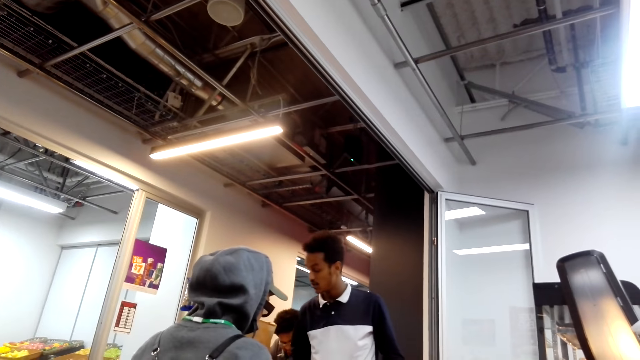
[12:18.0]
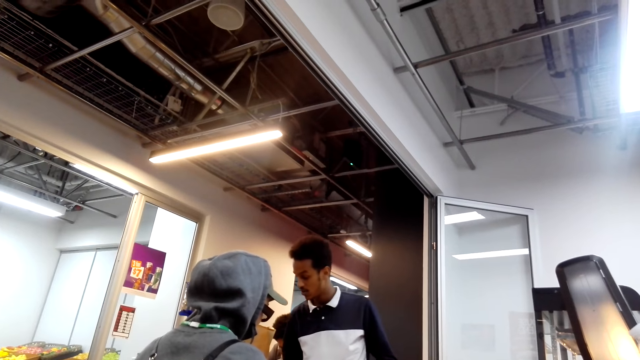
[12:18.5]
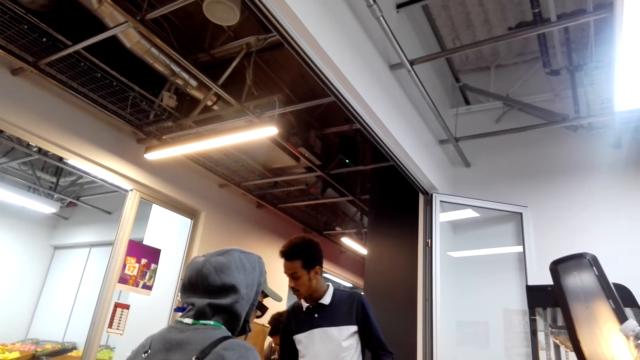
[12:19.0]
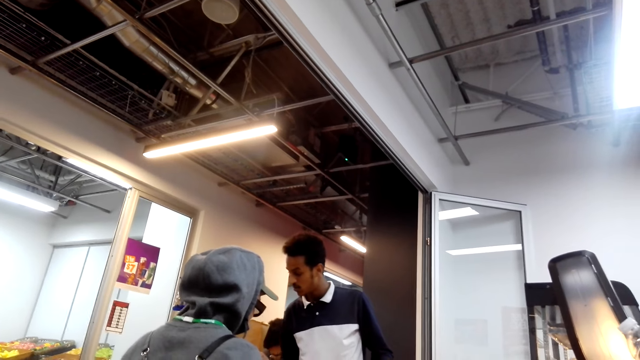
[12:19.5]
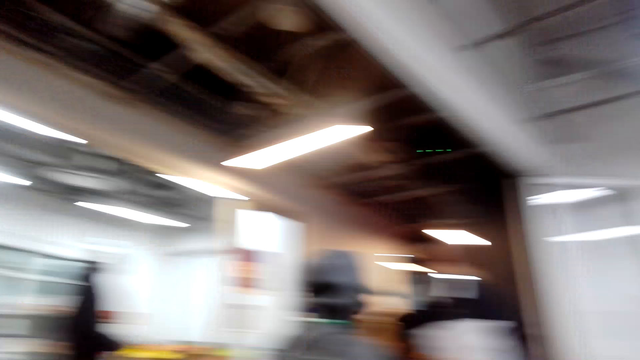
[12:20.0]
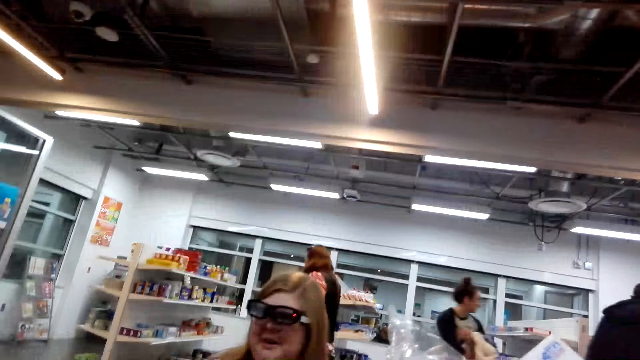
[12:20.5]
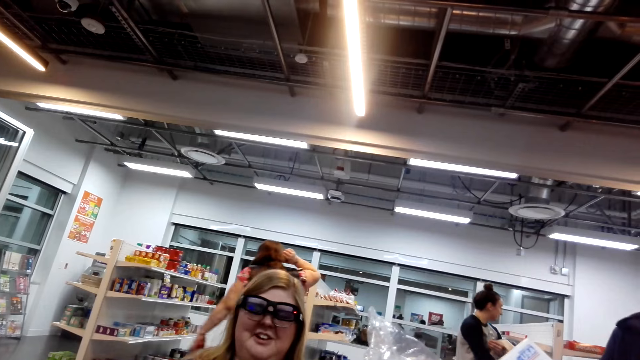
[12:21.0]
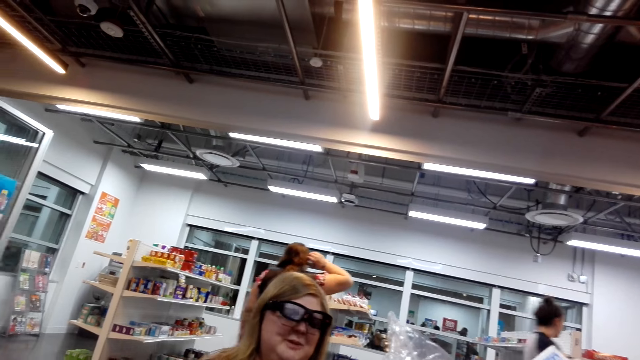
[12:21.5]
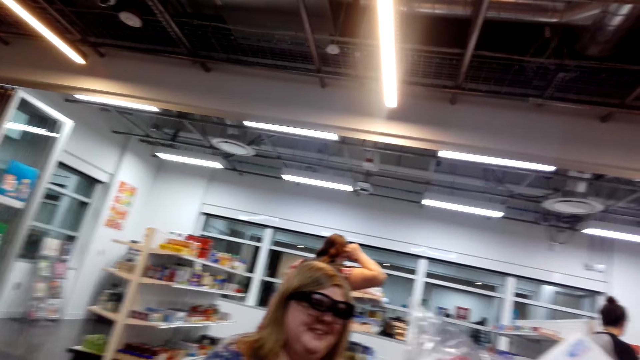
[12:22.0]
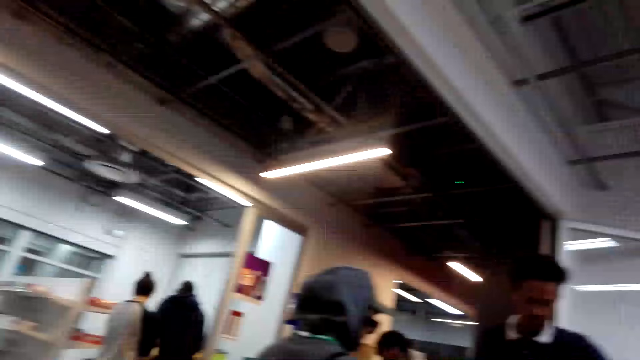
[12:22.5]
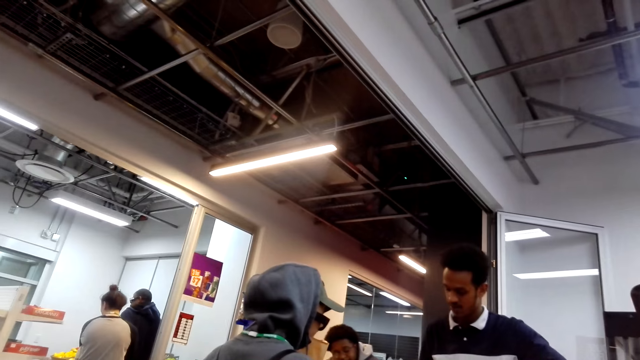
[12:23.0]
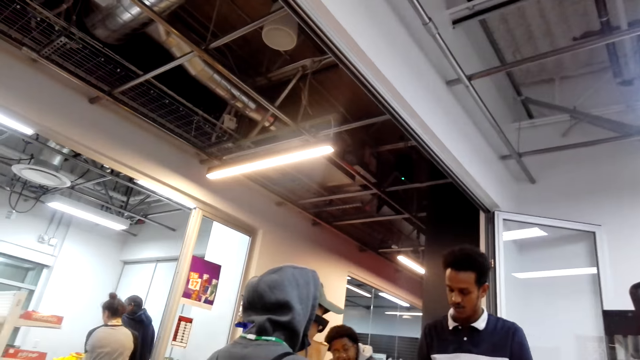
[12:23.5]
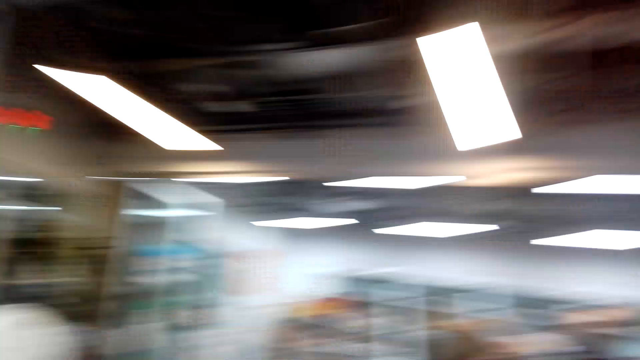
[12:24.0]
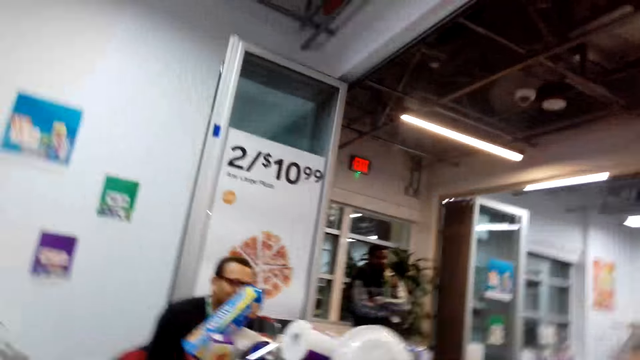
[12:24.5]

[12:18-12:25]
The camera wearer looks at a man. They move the camera around the room. They converse with a woman.

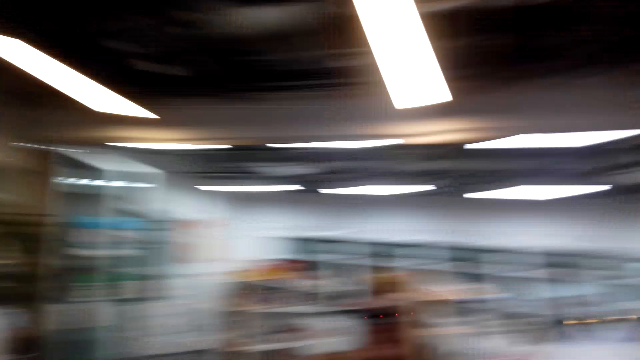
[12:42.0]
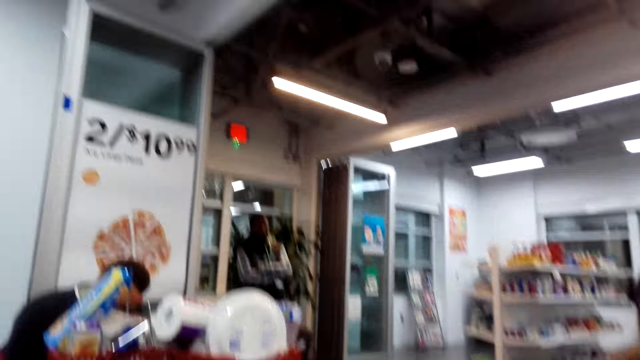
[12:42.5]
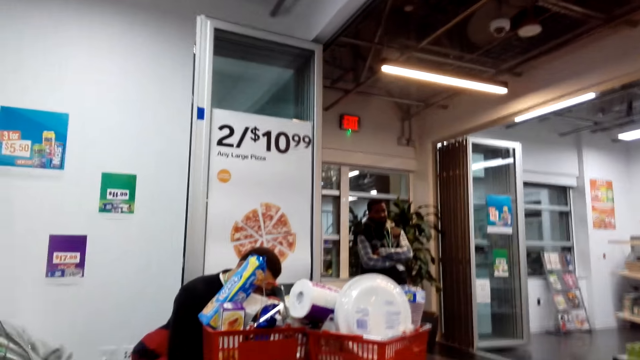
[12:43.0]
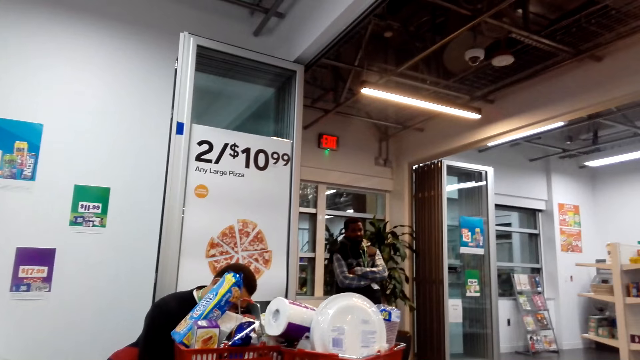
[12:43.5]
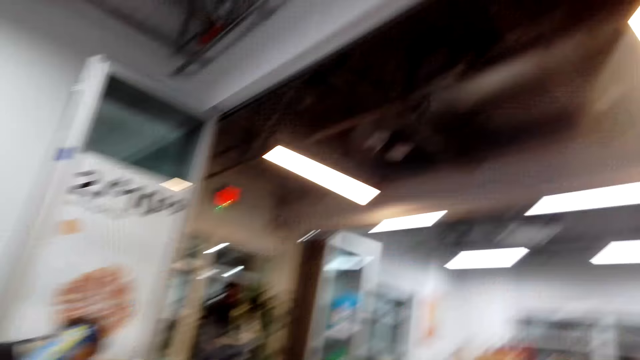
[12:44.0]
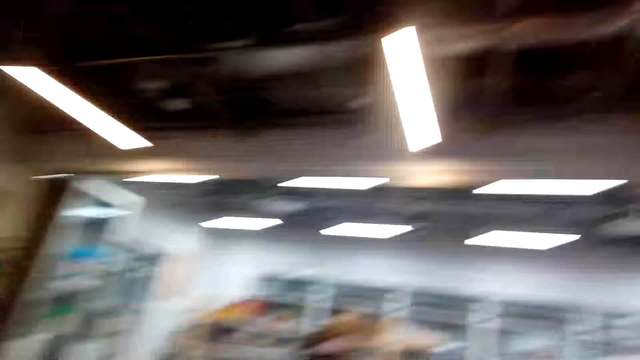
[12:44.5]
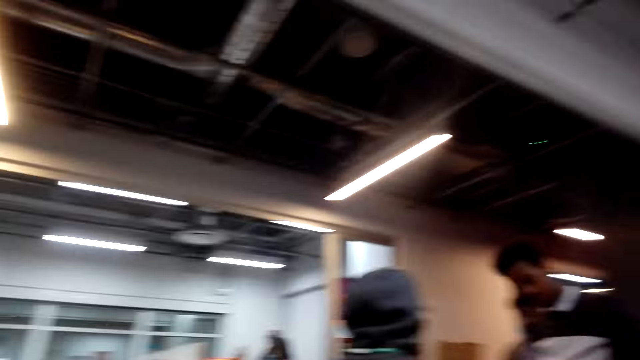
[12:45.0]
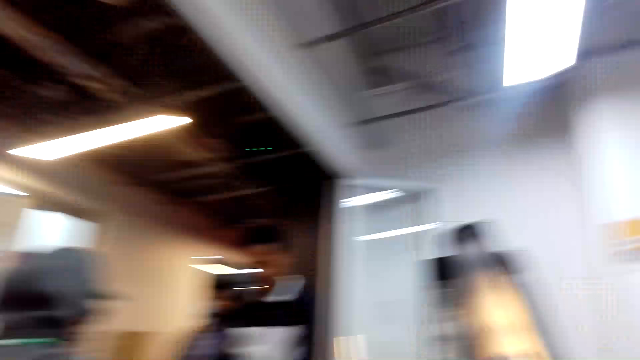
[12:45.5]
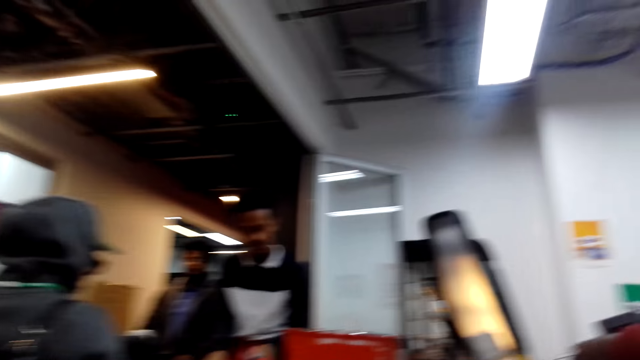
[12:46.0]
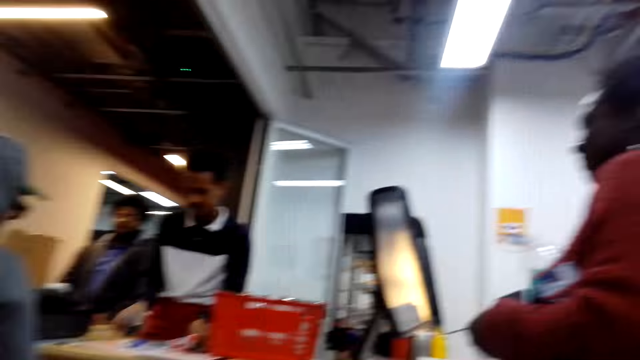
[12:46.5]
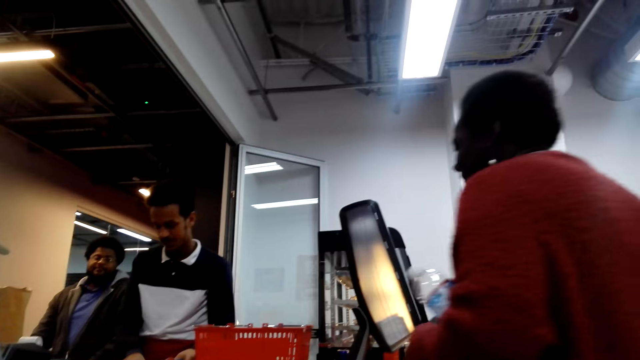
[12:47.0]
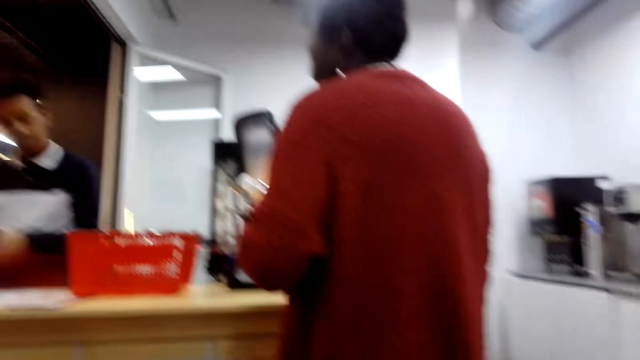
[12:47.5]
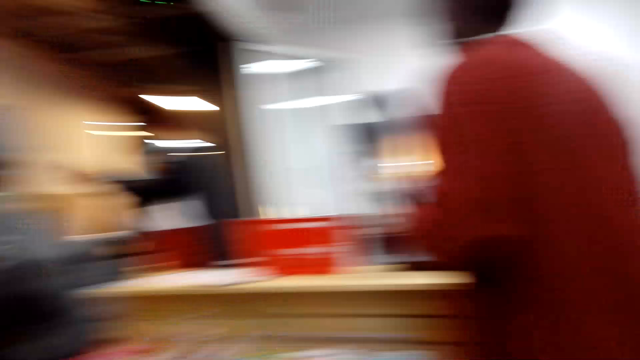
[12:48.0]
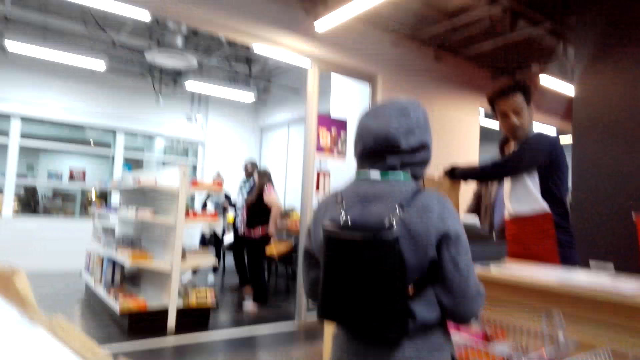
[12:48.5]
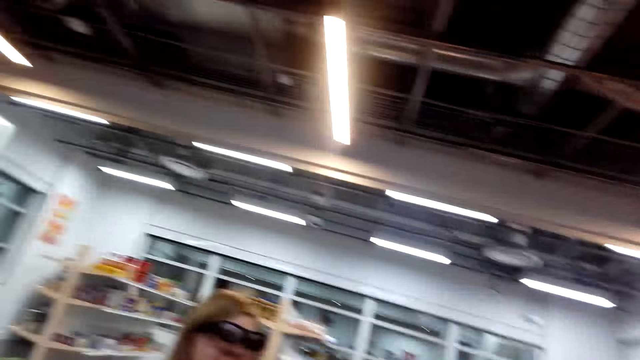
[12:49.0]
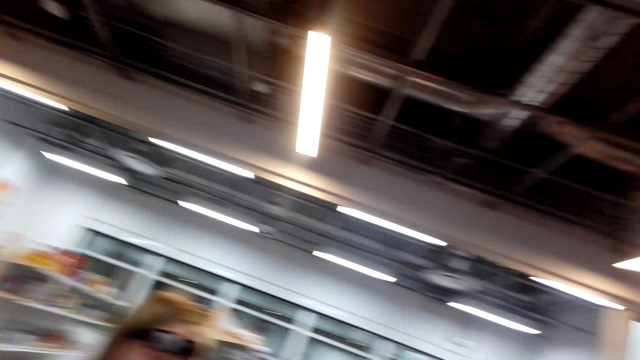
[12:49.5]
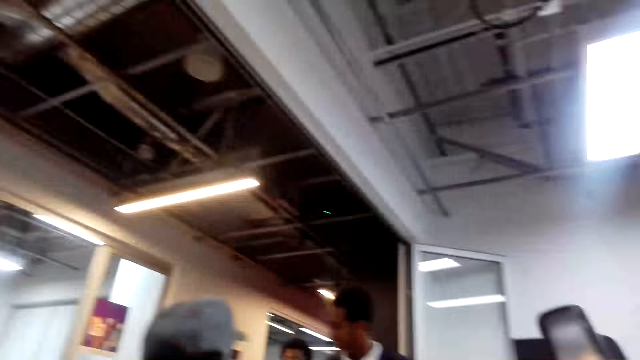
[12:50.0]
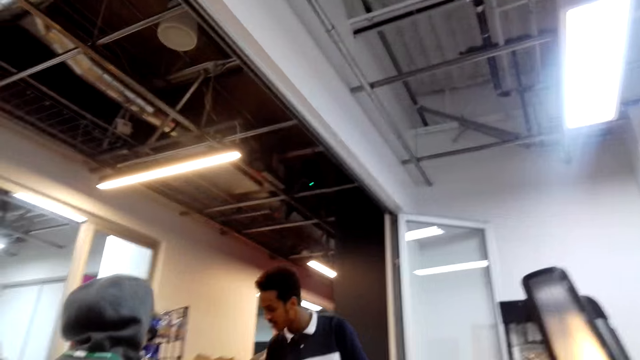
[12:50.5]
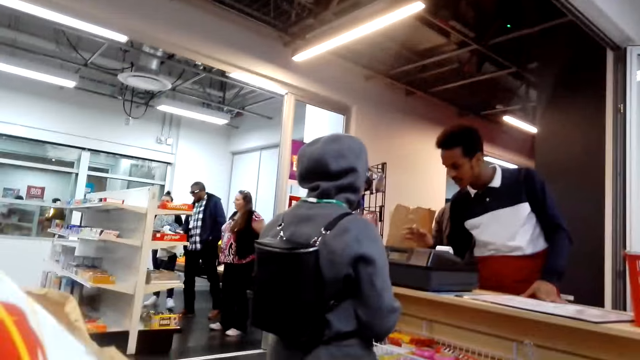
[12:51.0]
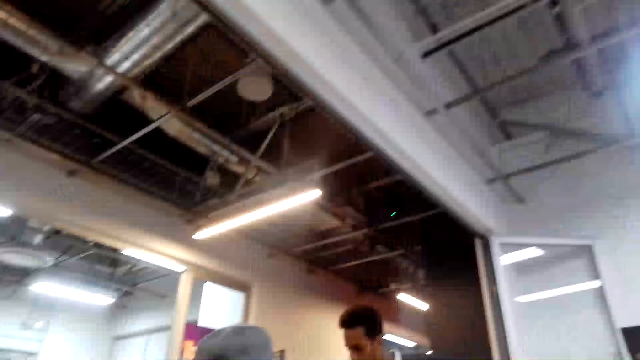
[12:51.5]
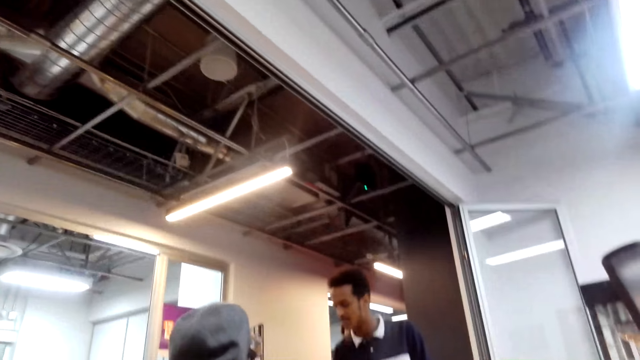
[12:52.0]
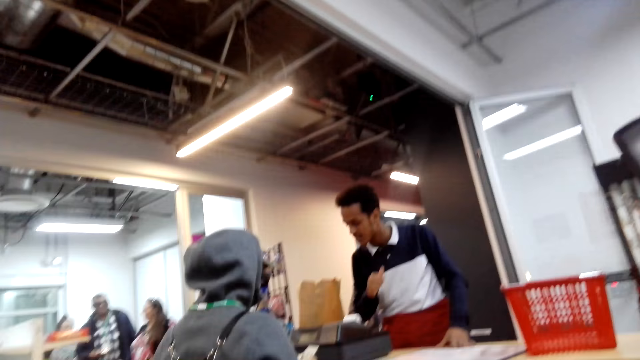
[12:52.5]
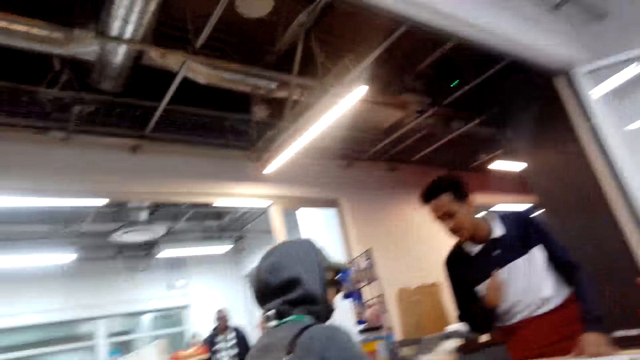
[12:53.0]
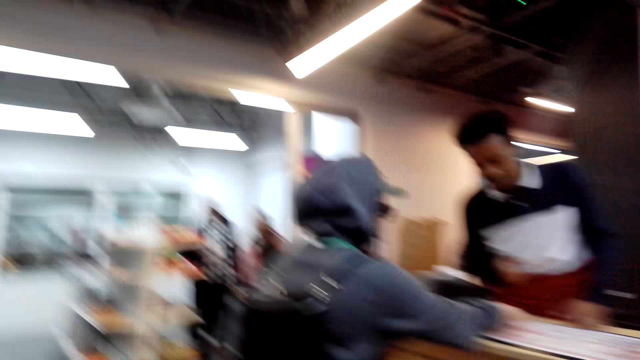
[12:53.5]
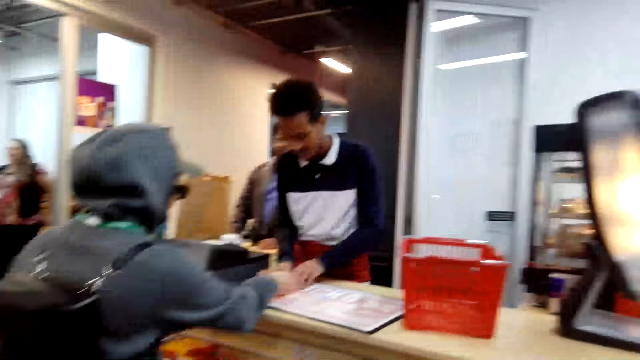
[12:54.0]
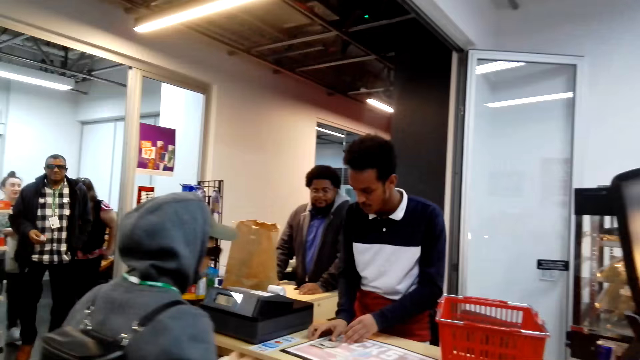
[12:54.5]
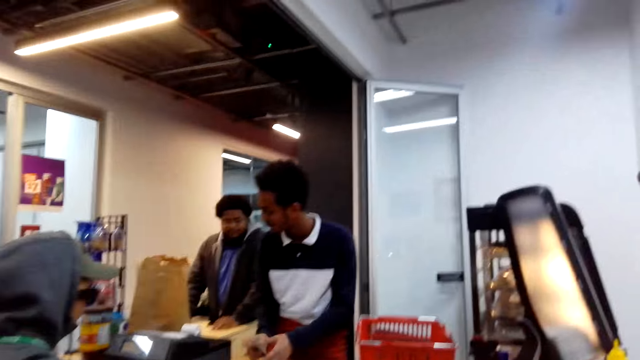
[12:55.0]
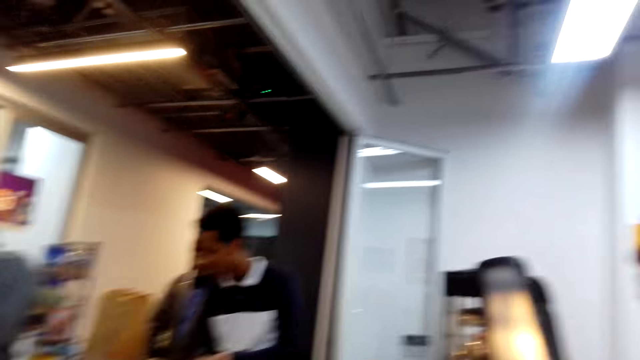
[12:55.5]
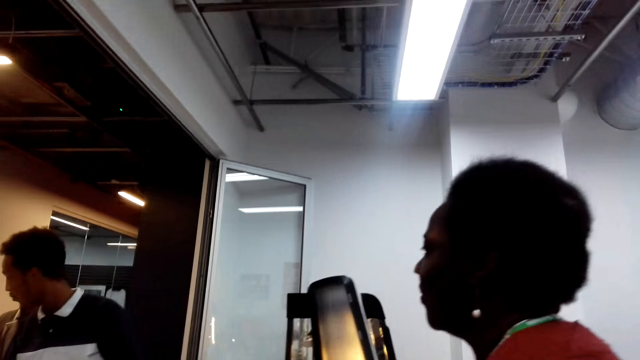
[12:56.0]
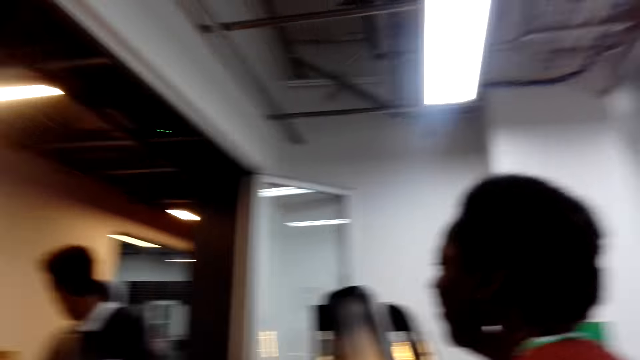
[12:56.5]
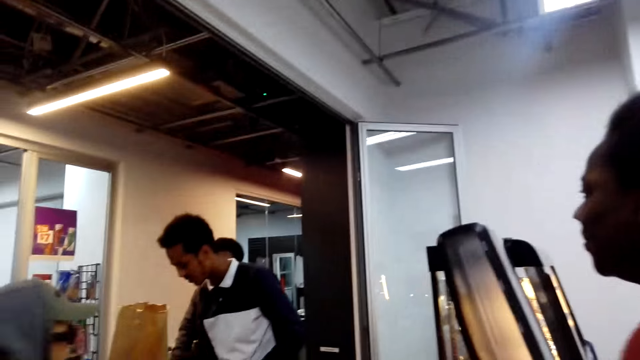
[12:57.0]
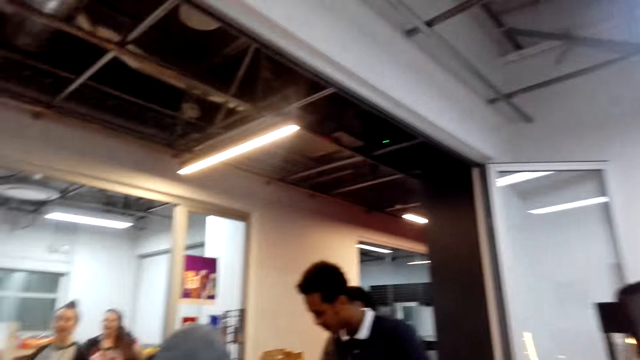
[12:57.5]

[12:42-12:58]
The camera wearer converses with a woman. They look around the supermarket. They move the camera around the room. They look around the supermarket again. They look at another woman.
